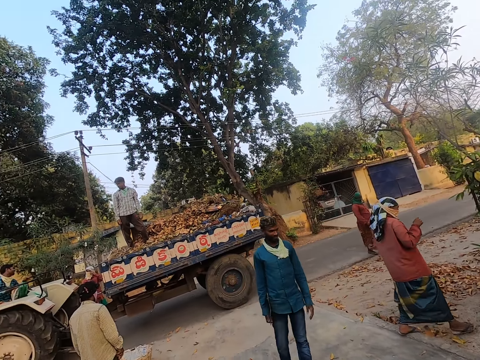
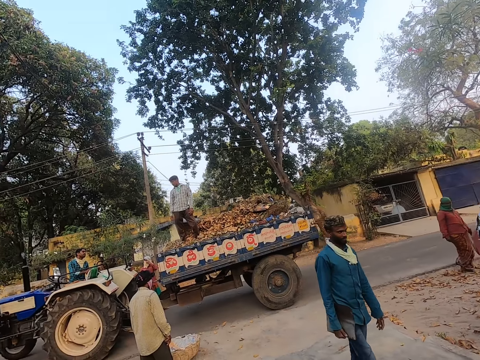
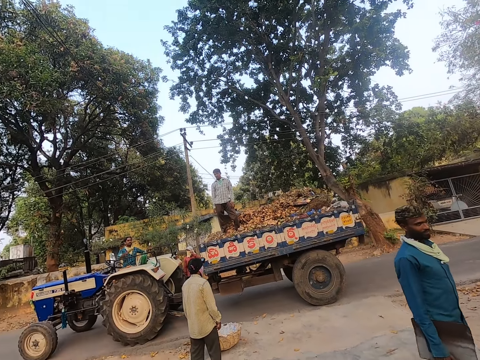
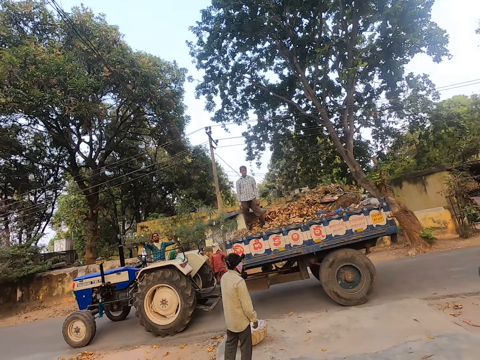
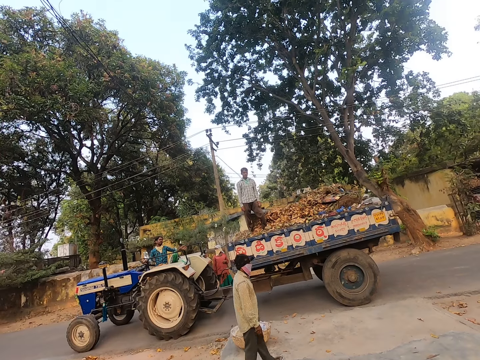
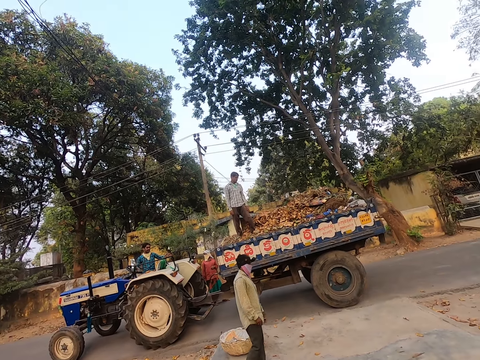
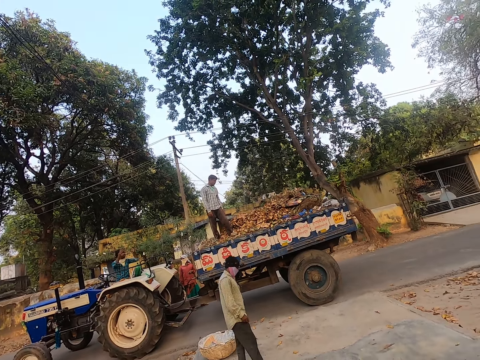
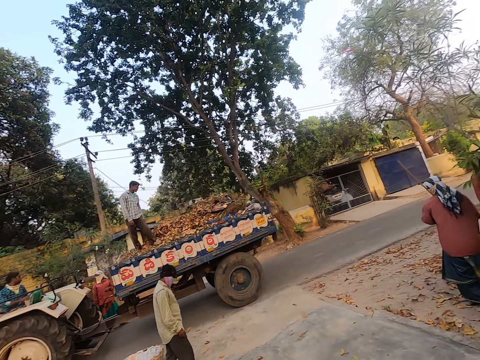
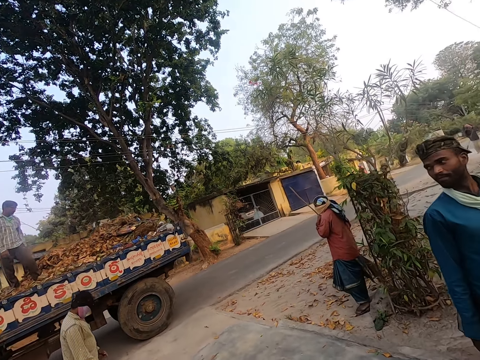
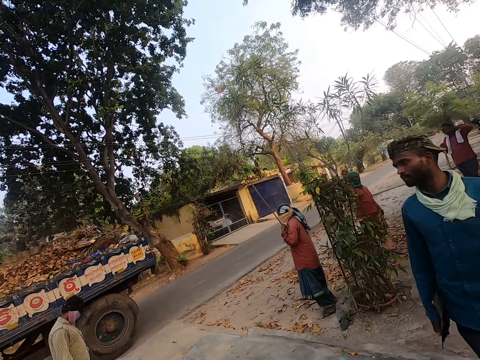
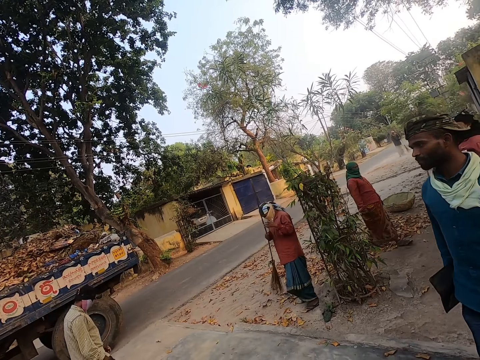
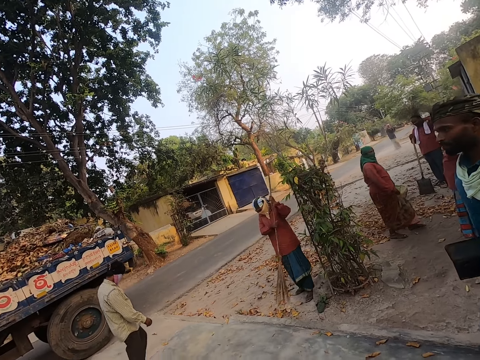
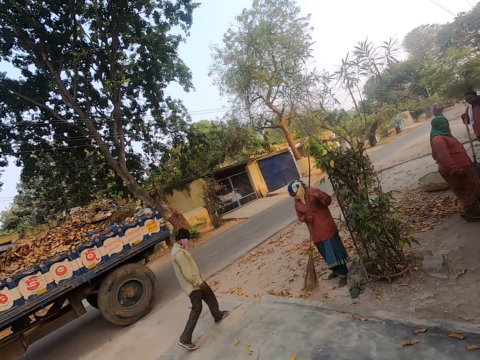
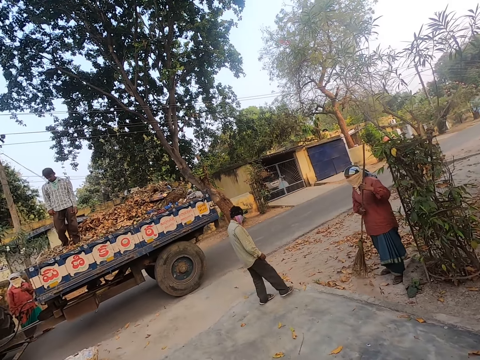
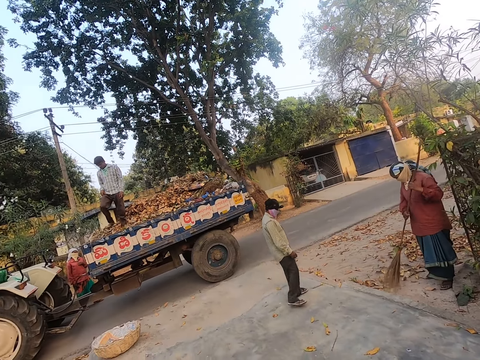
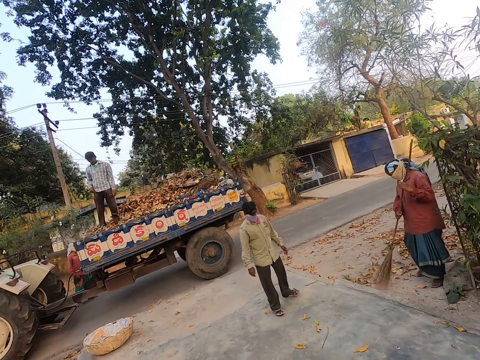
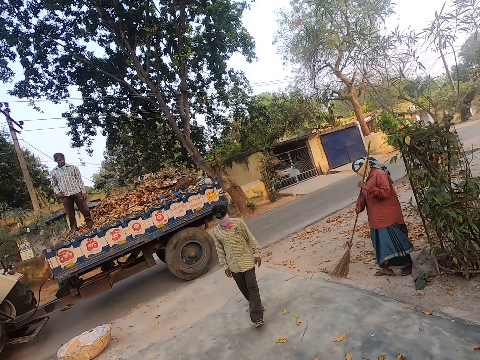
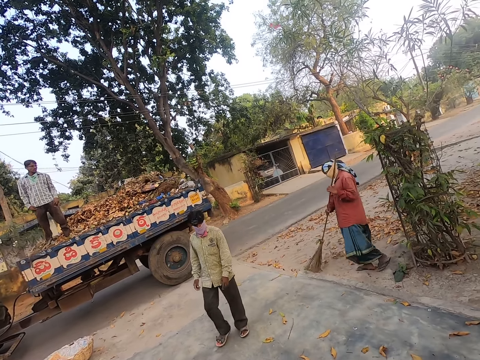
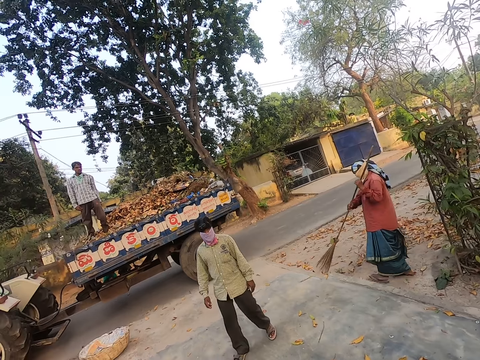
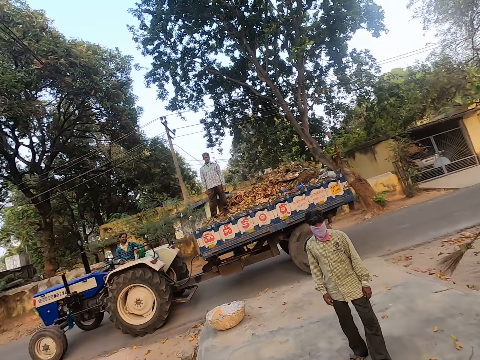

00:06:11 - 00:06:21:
A woman sweeps the floor using a broom.

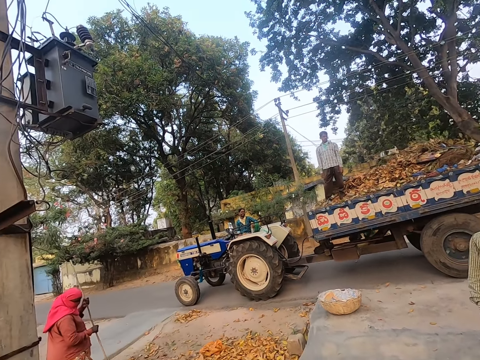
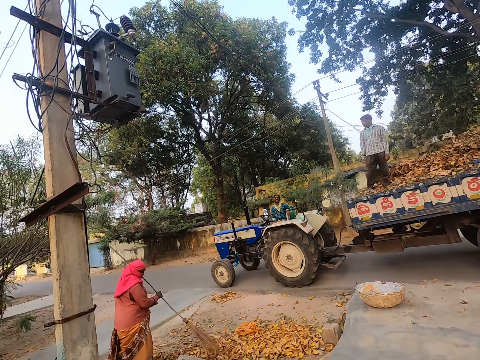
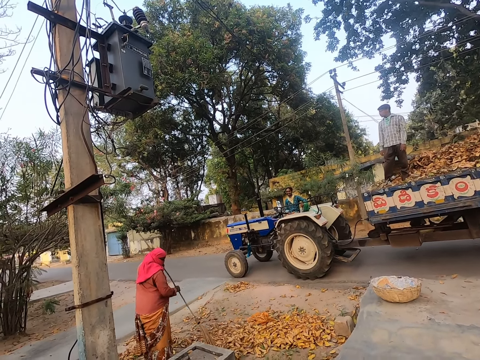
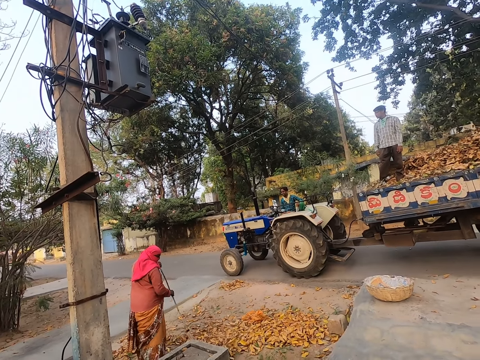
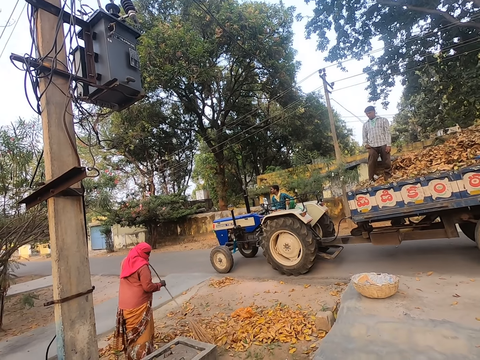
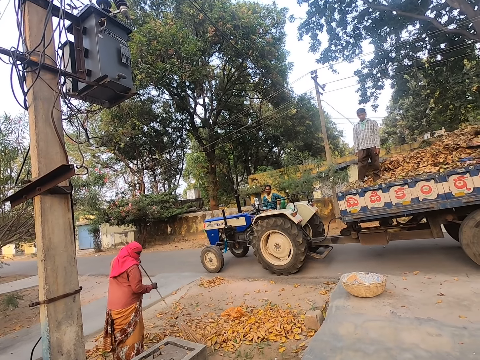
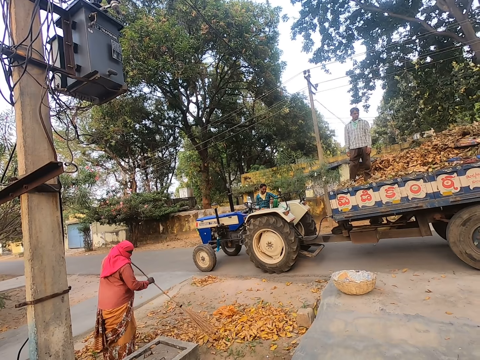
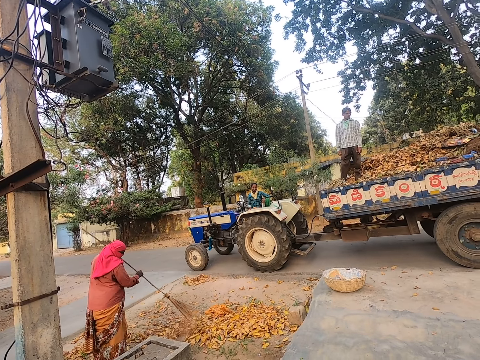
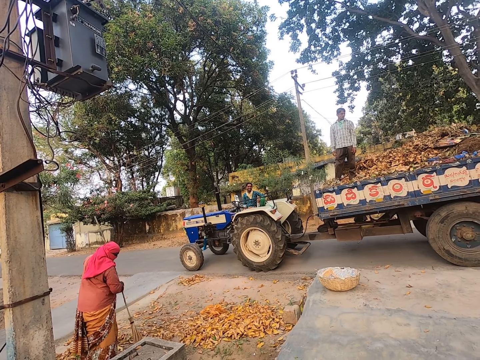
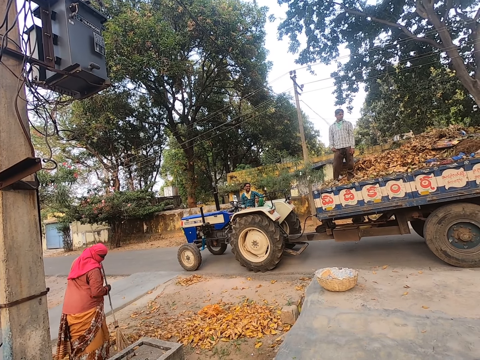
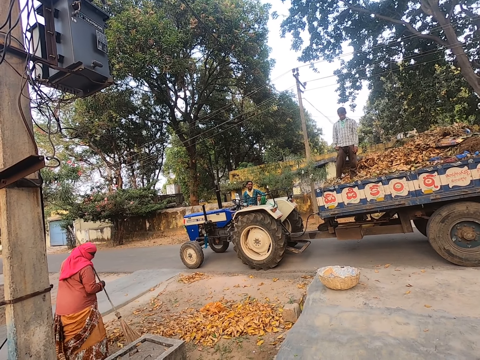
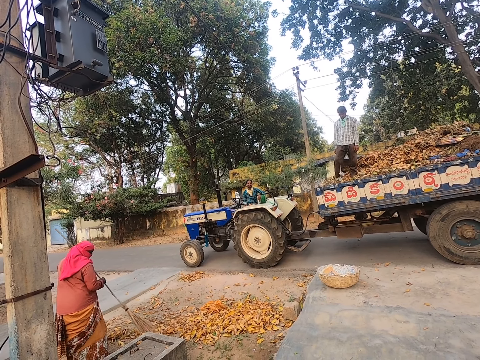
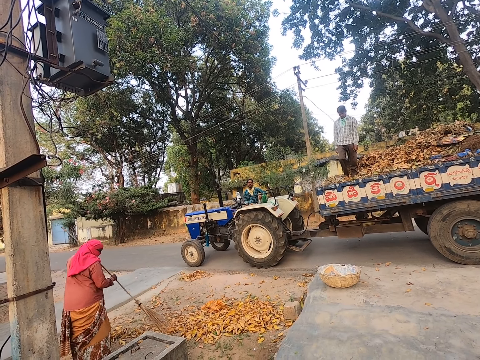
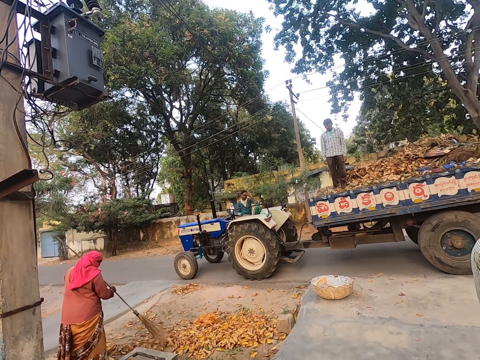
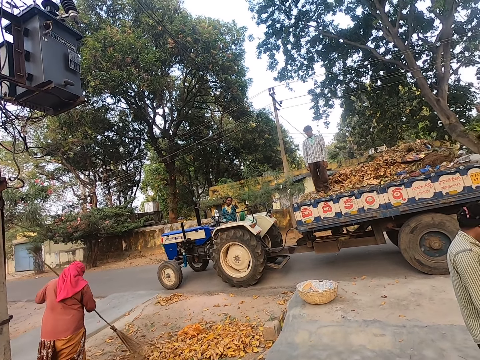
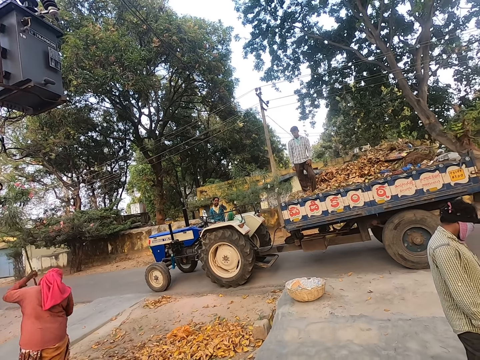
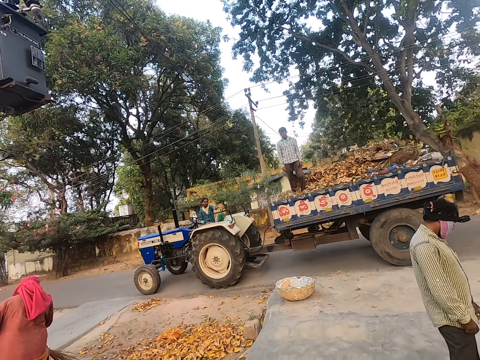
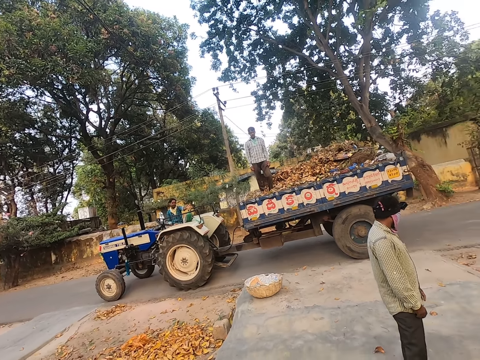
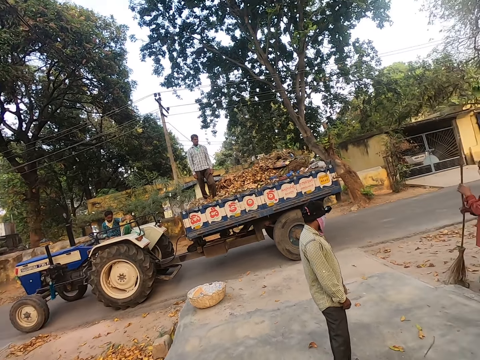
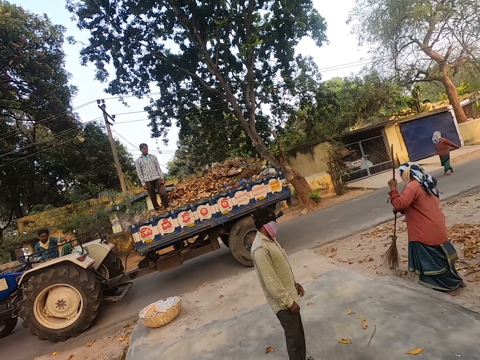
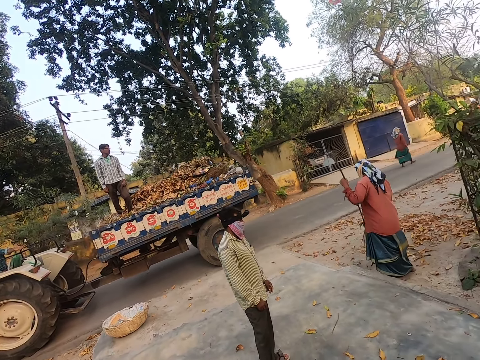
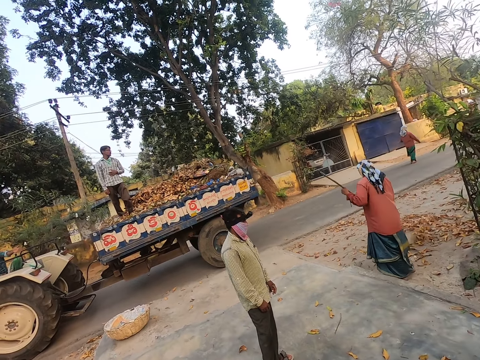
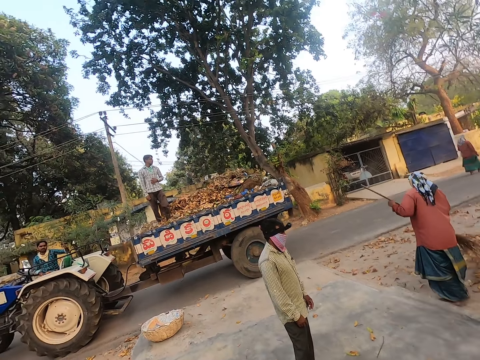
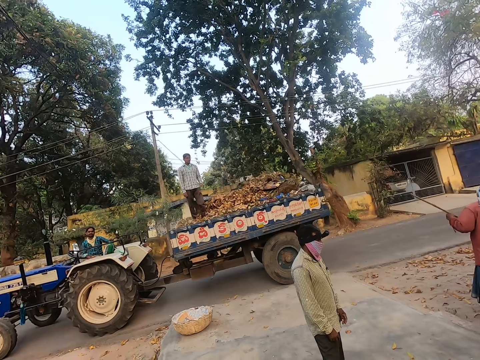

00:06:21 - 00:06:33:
A woman sweeps the floor using a broom. Another woman sweeps the floor using a broom.
